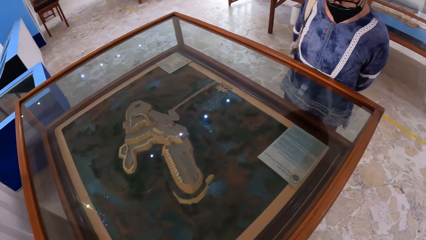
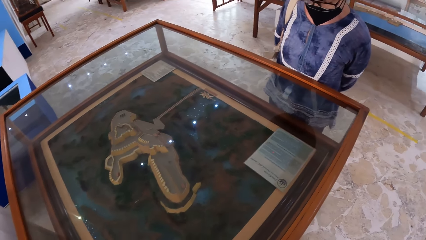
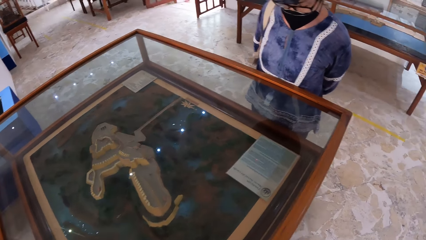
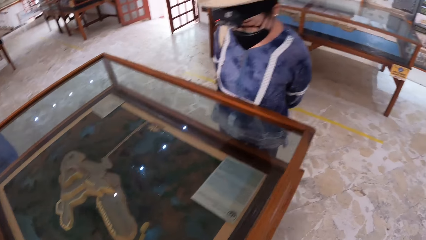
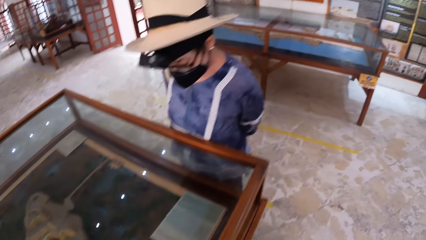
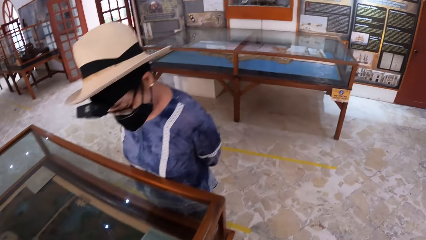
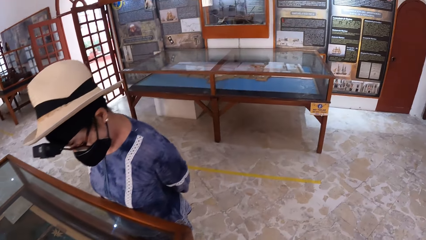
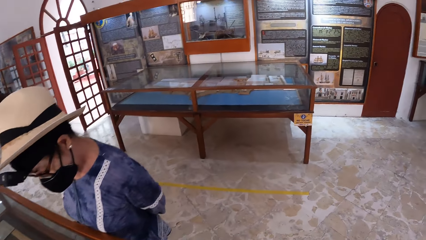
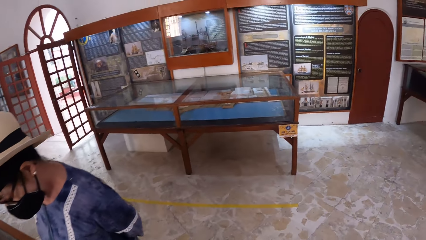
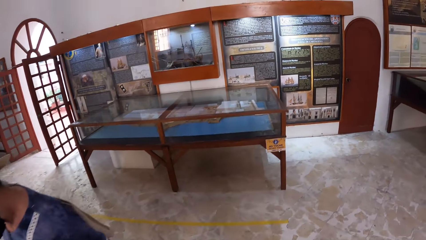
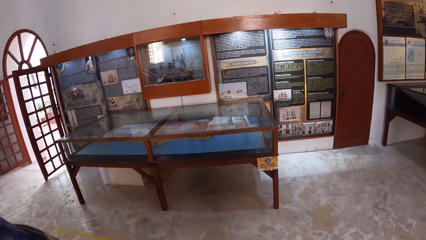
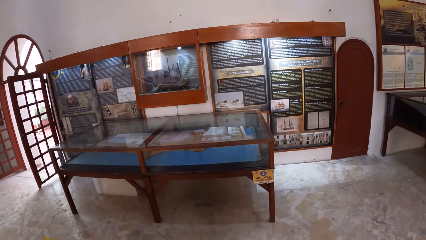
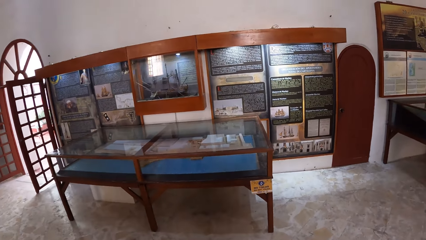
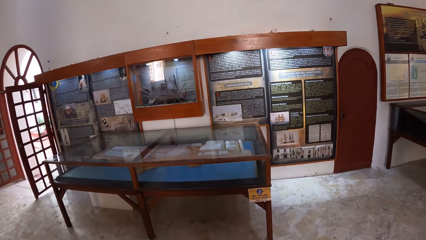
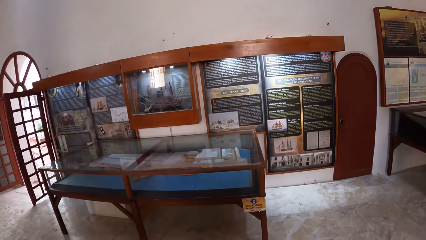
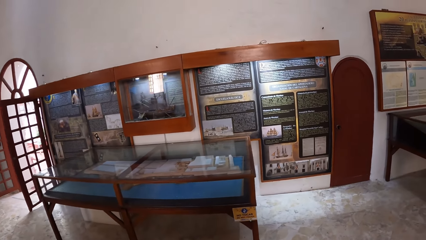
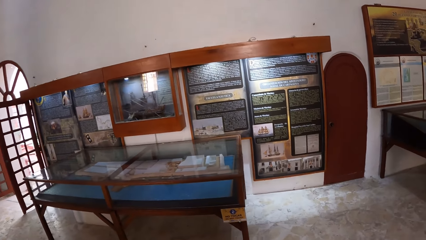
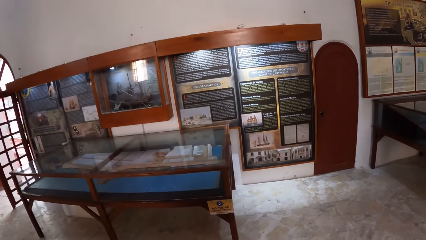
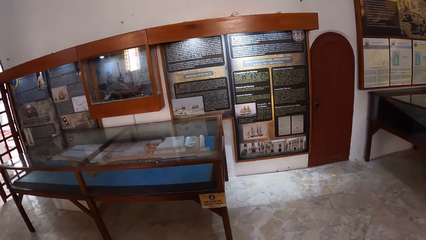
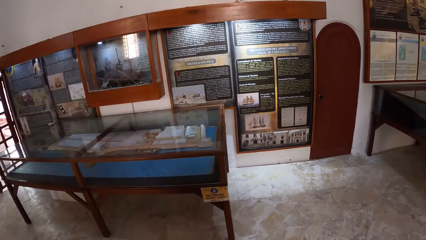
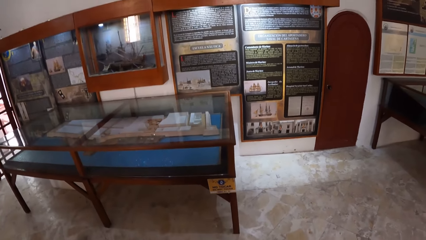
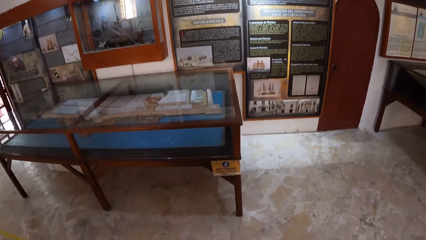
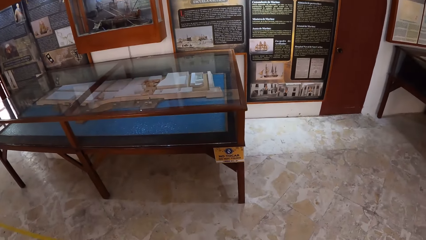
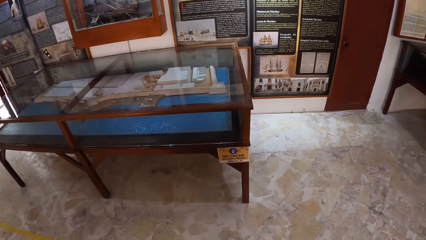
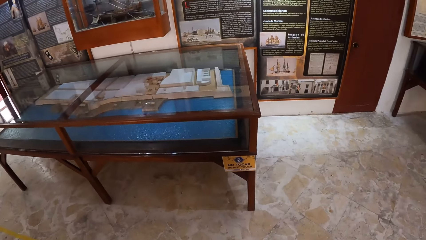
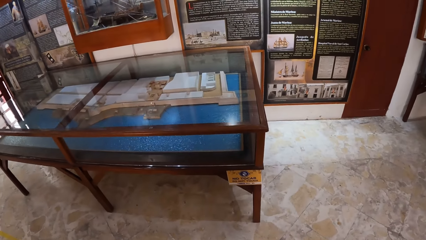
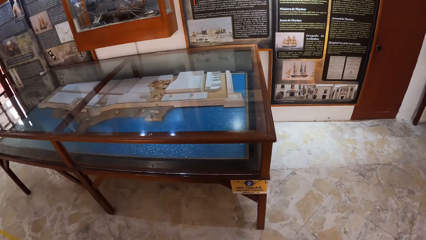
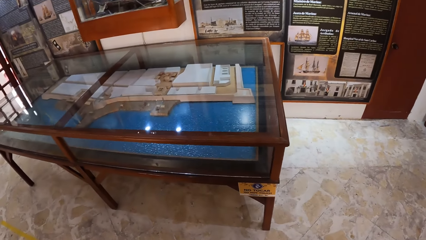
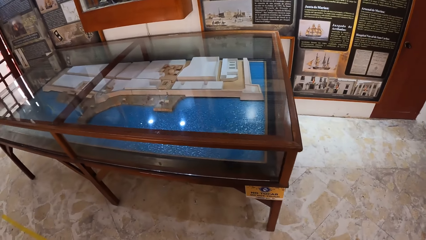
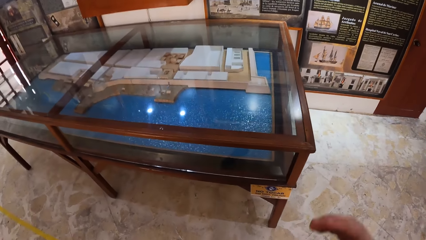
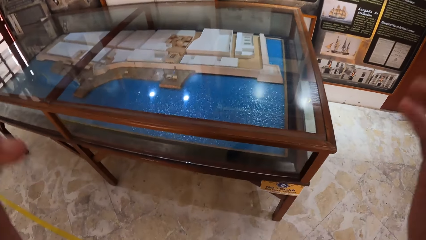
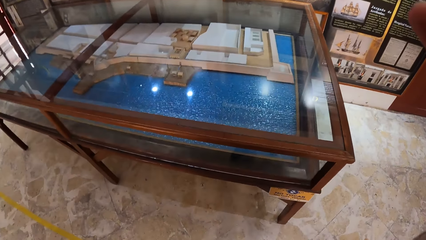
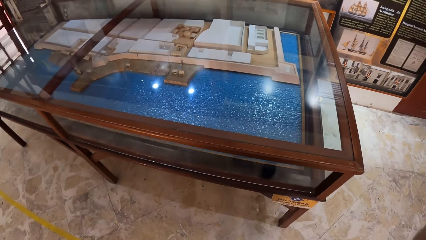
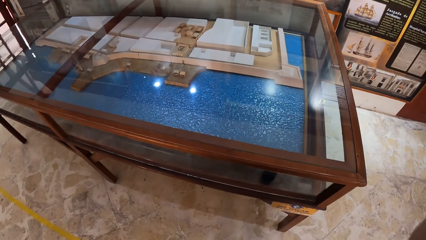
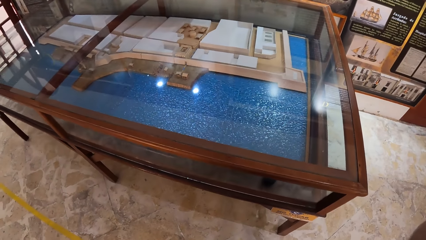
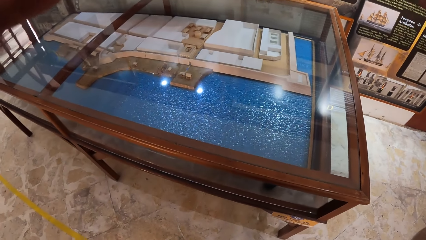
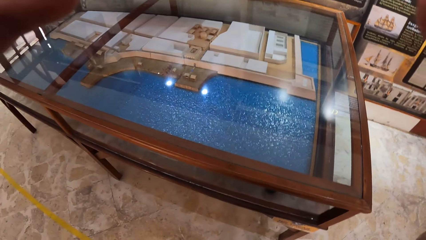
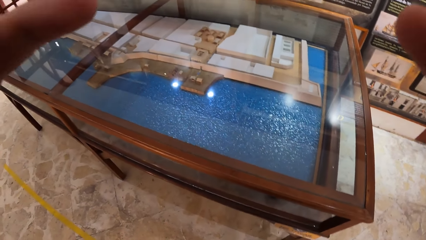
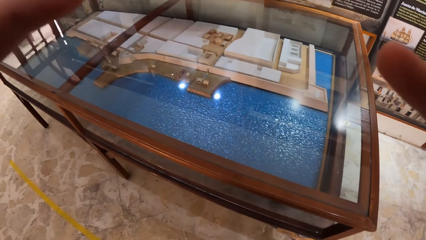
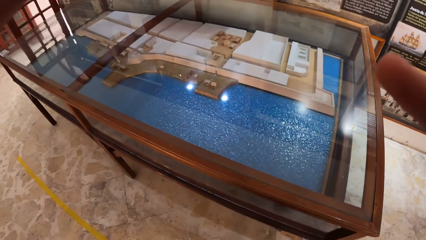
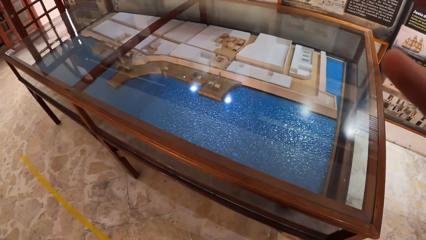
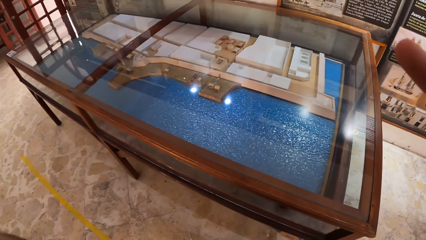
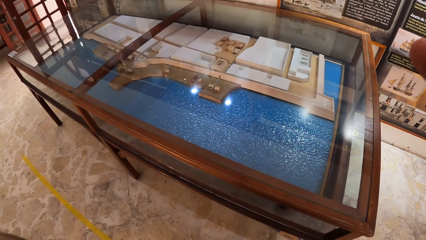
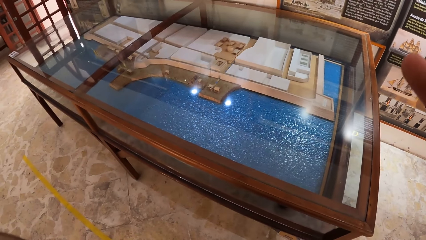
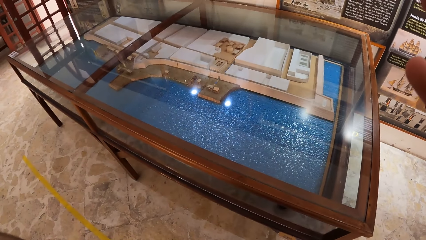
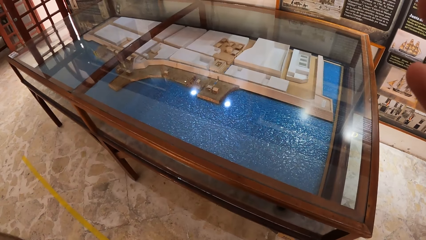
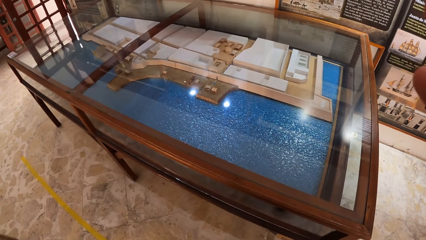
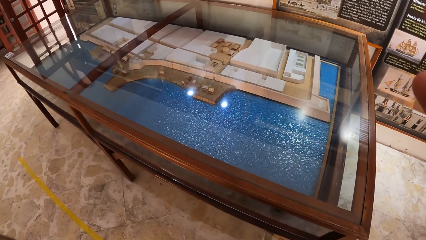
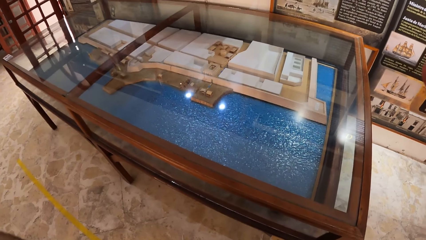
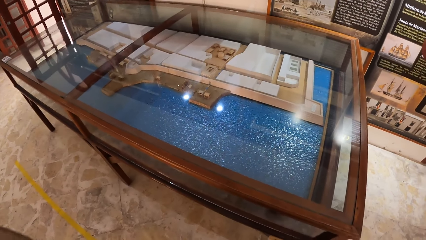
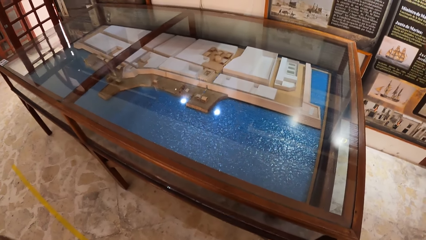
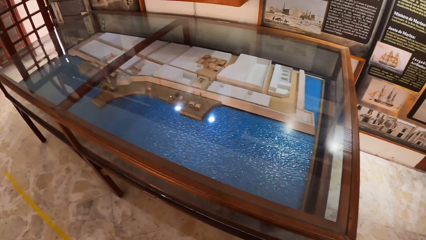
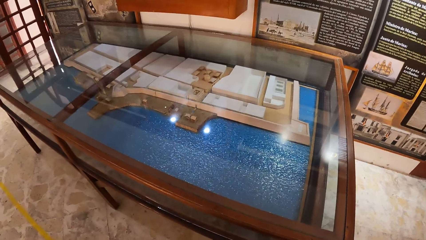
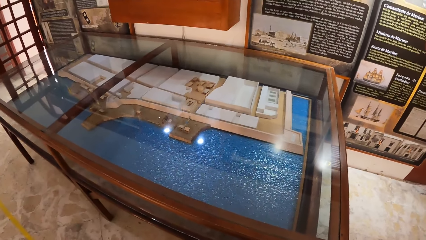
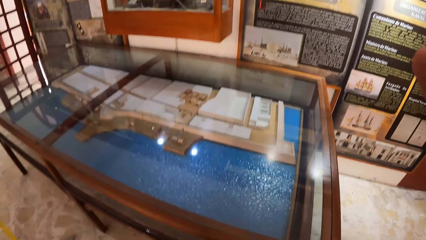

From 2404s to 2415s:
The camera wearer walks towards an artifact in a show glass. He touches a camera on his head with his hands.

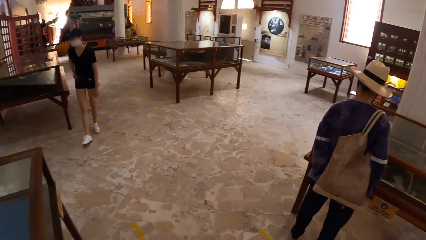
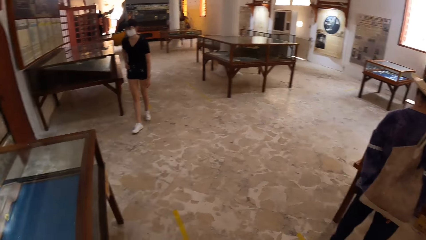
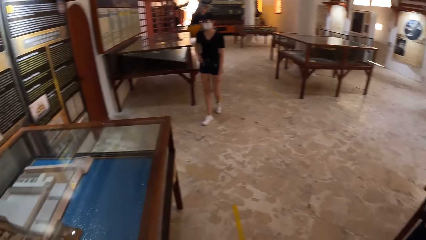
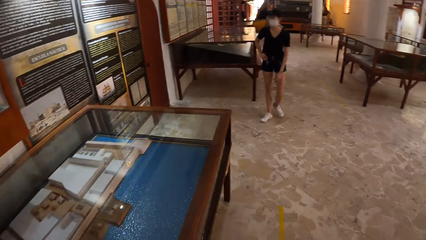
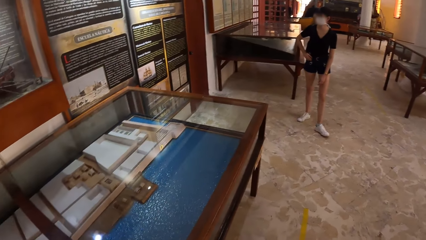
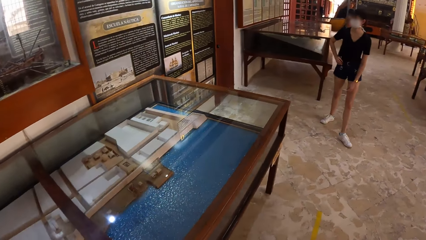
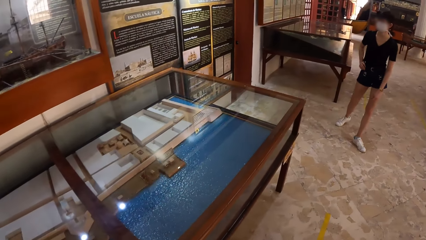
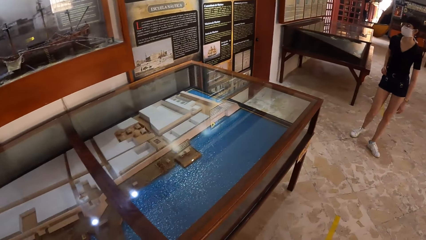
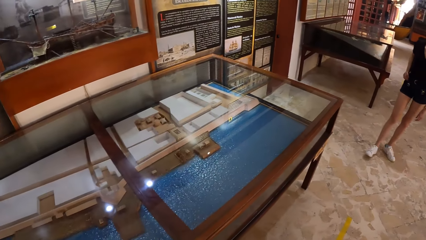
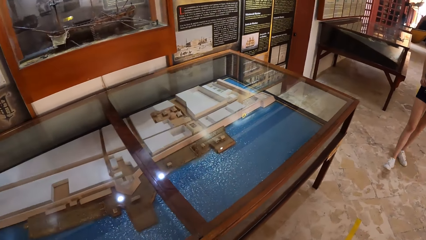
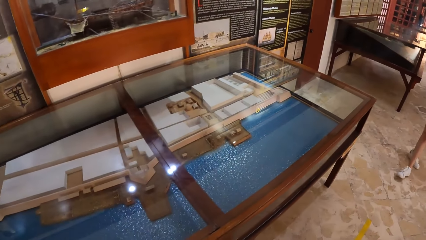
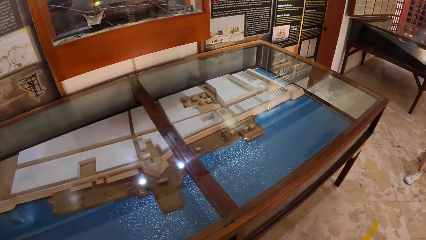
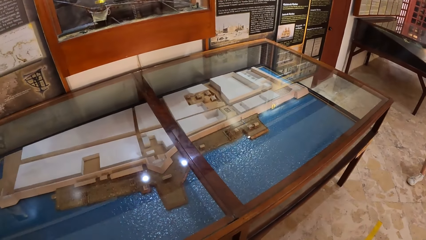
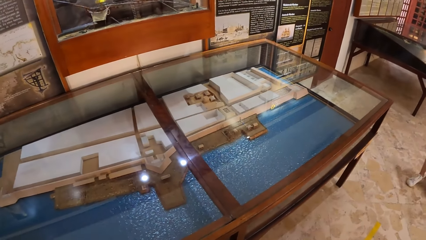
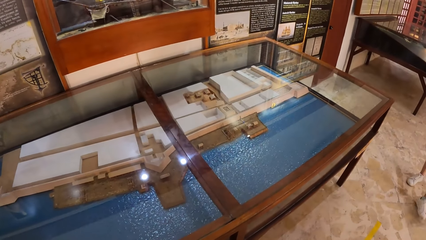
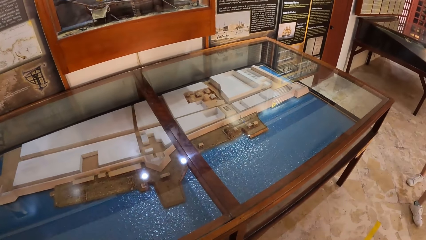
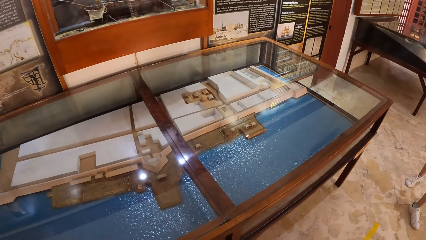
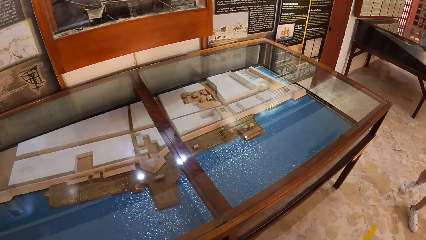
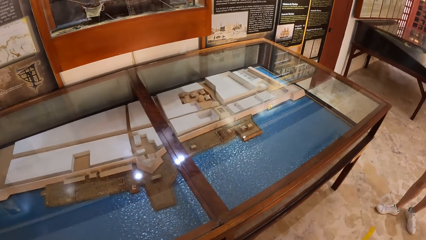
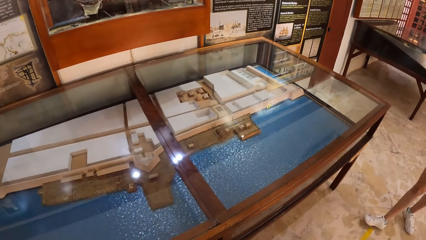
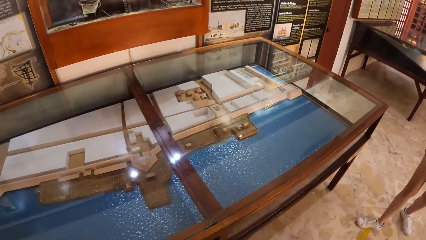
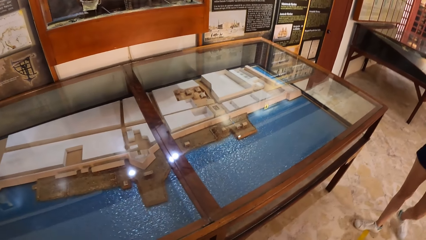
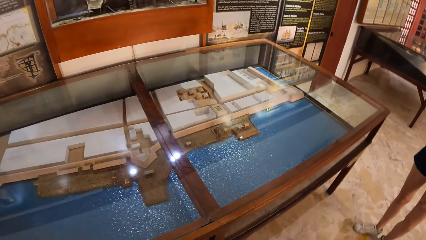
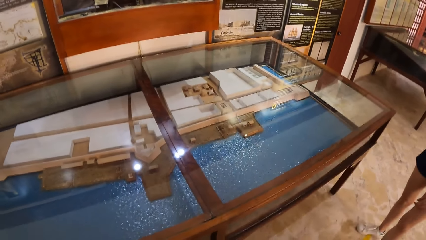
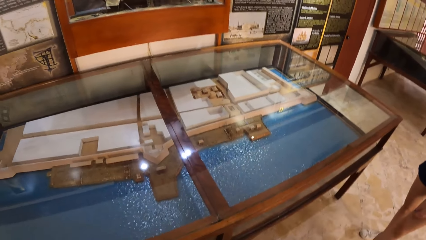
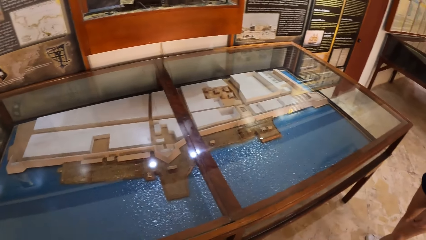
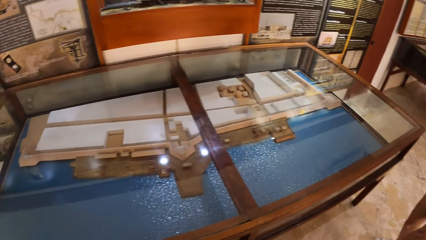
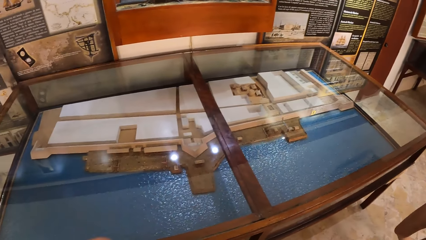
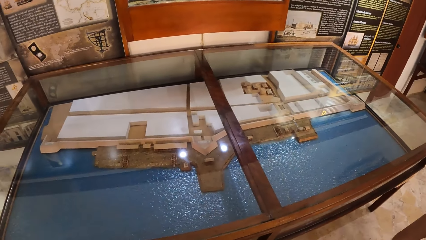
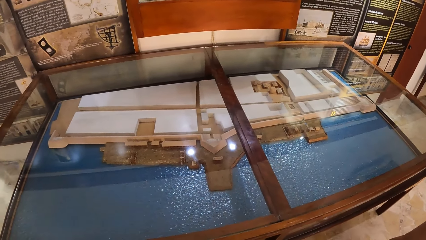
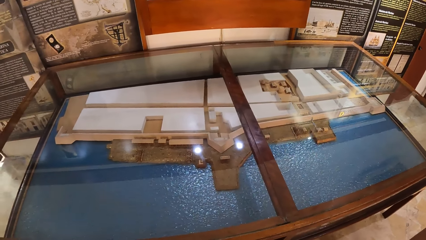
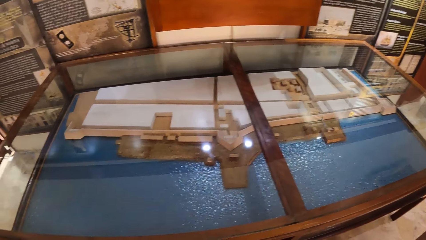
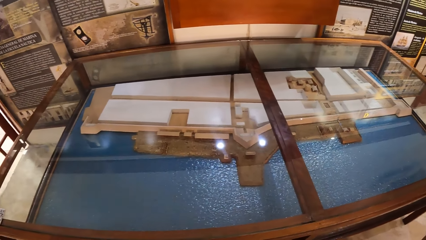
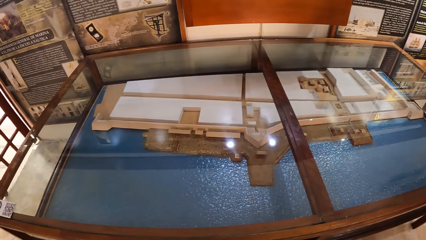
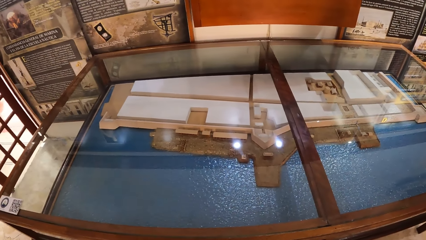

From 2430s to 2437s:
The woman walks towards the artifact in the show glass.
